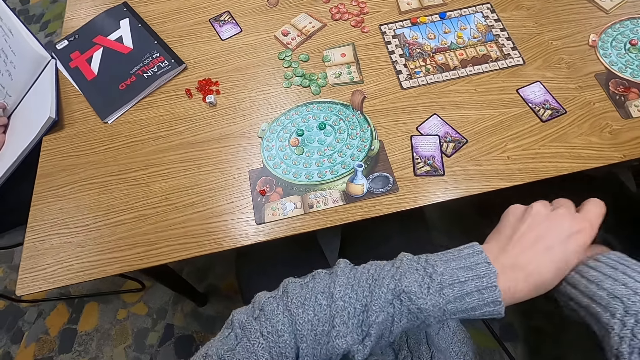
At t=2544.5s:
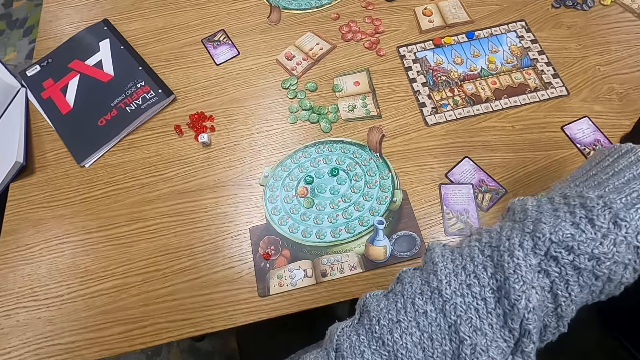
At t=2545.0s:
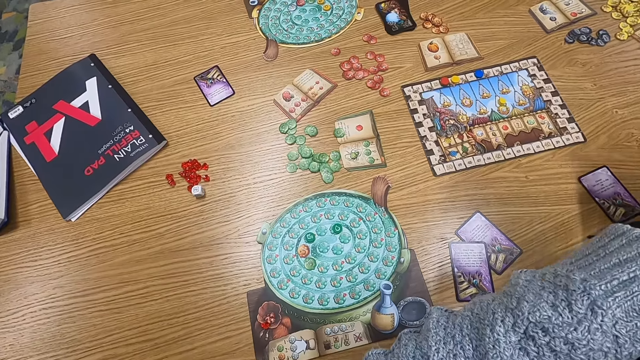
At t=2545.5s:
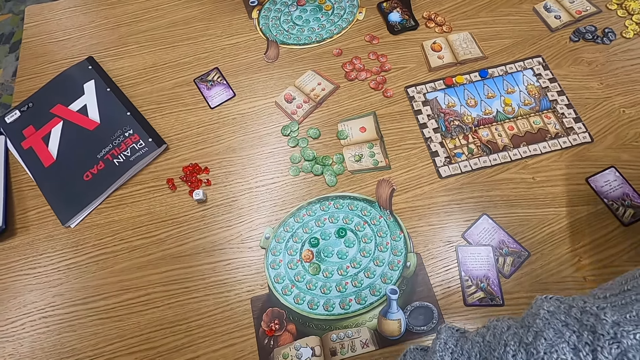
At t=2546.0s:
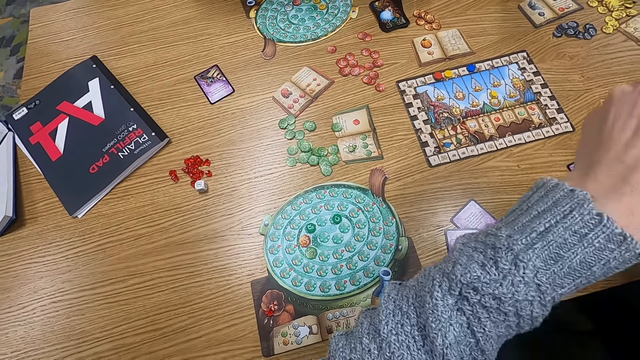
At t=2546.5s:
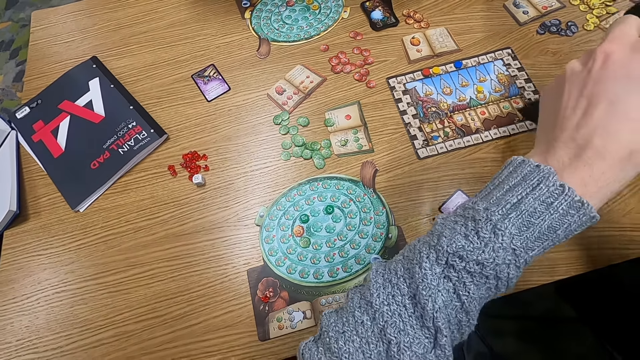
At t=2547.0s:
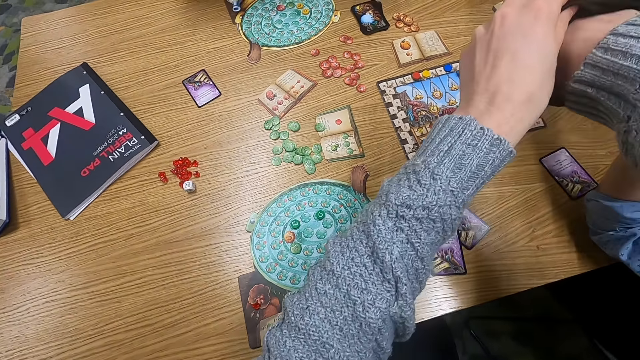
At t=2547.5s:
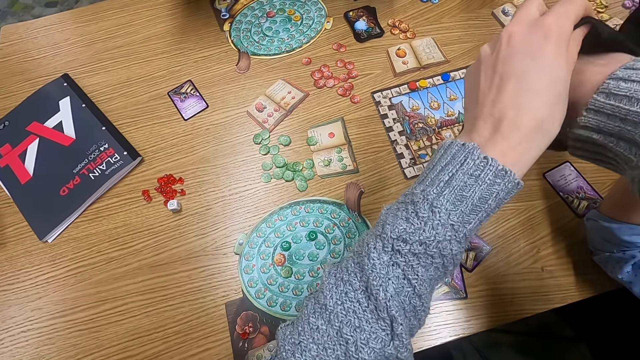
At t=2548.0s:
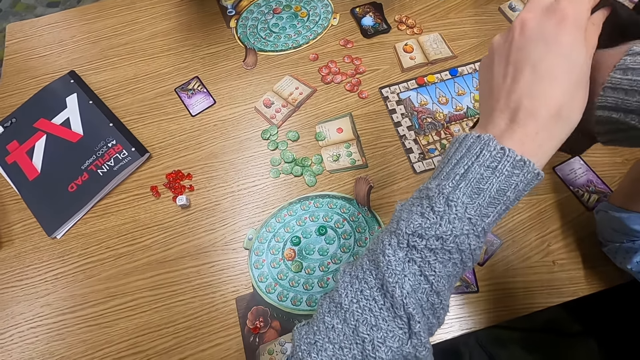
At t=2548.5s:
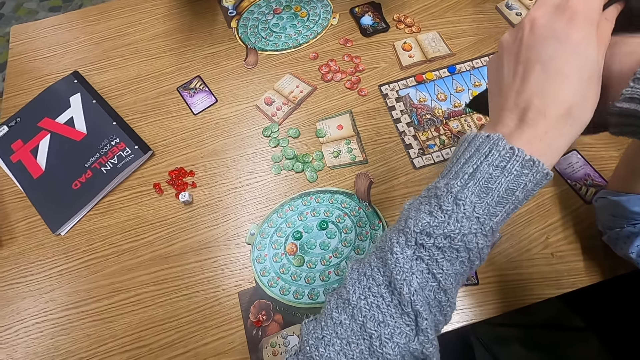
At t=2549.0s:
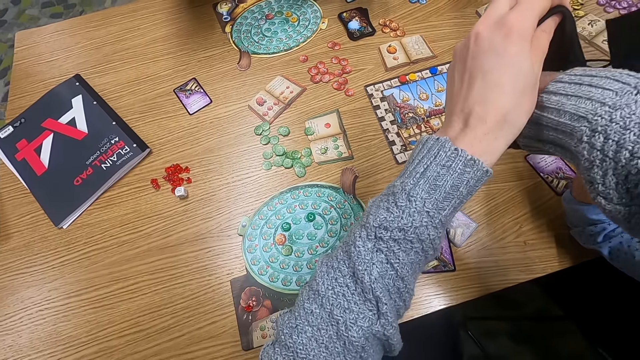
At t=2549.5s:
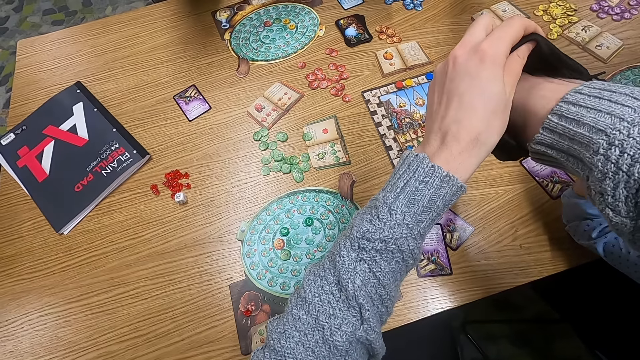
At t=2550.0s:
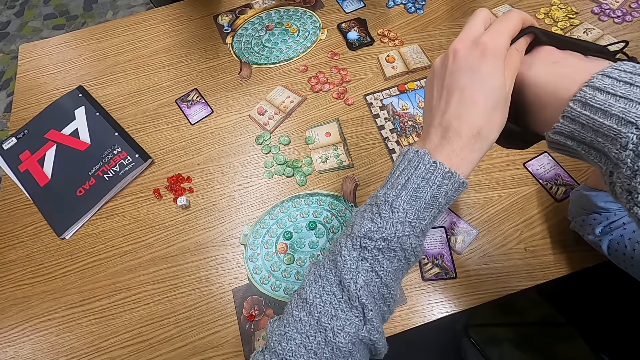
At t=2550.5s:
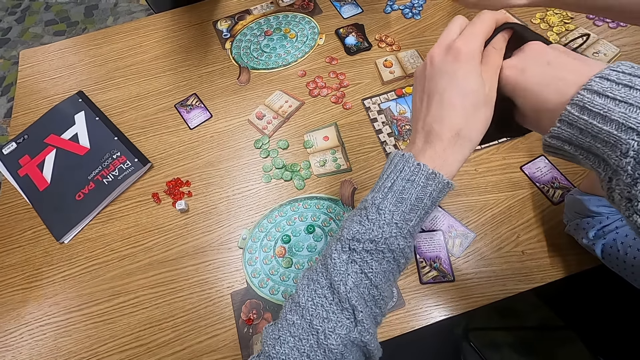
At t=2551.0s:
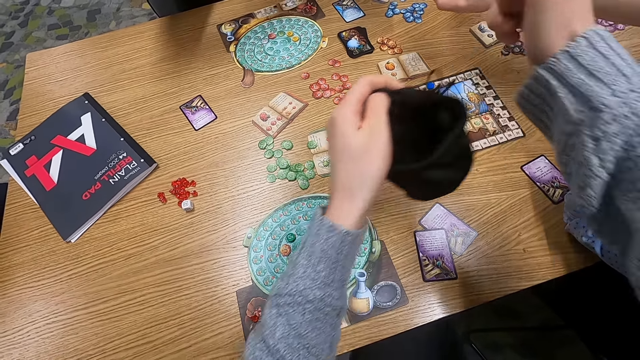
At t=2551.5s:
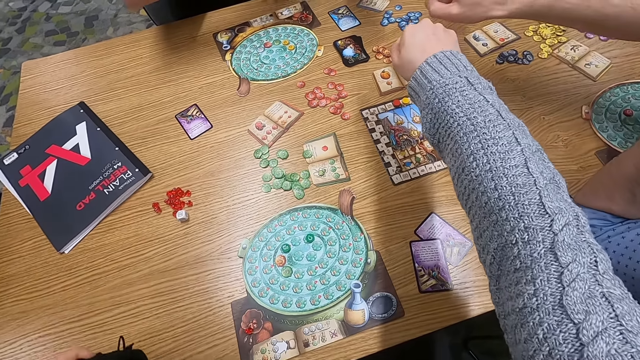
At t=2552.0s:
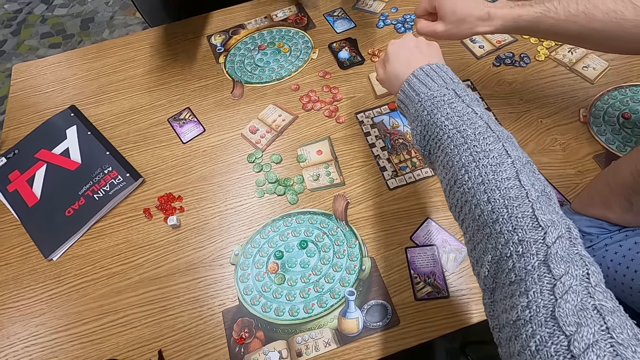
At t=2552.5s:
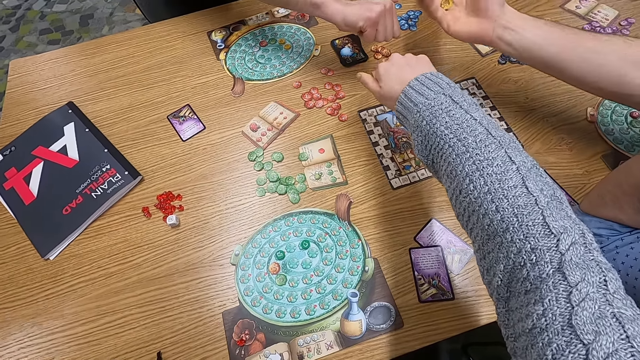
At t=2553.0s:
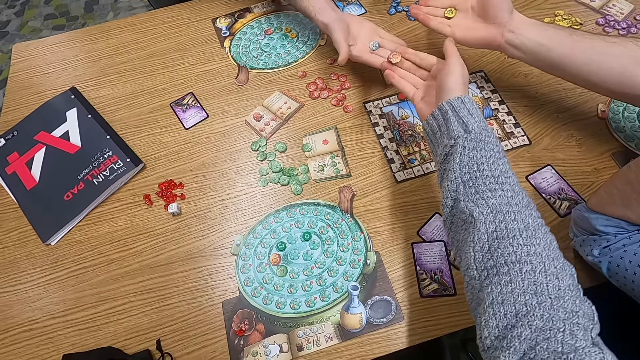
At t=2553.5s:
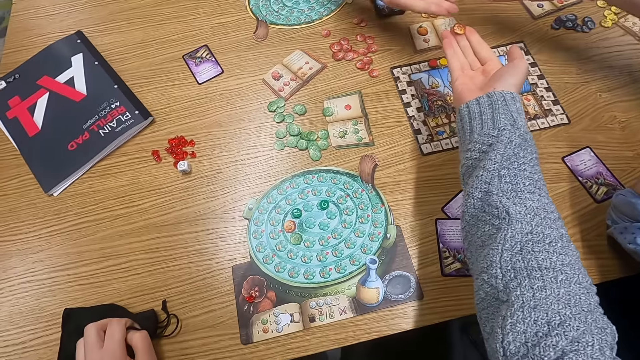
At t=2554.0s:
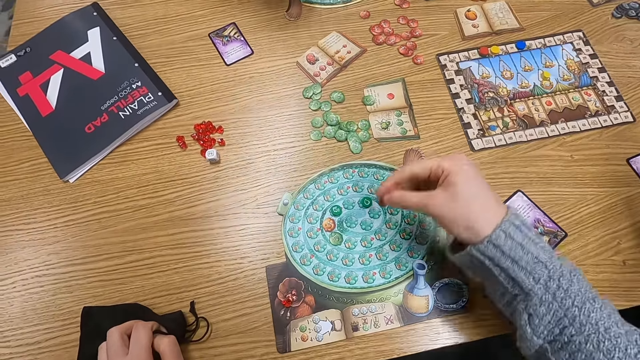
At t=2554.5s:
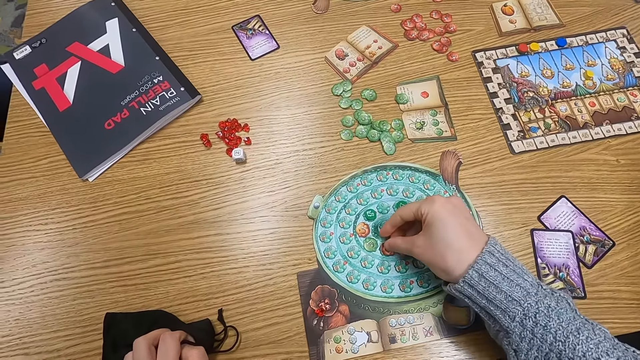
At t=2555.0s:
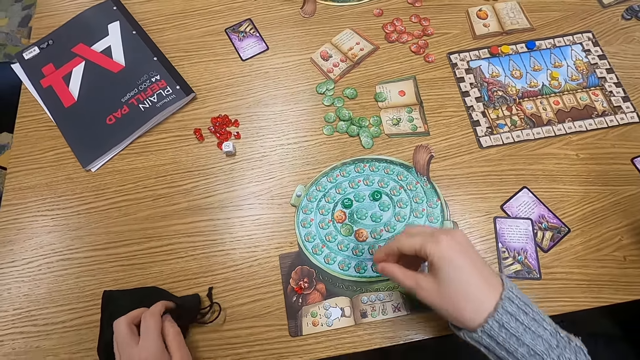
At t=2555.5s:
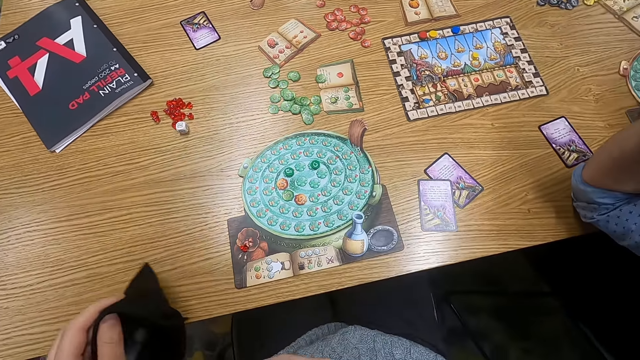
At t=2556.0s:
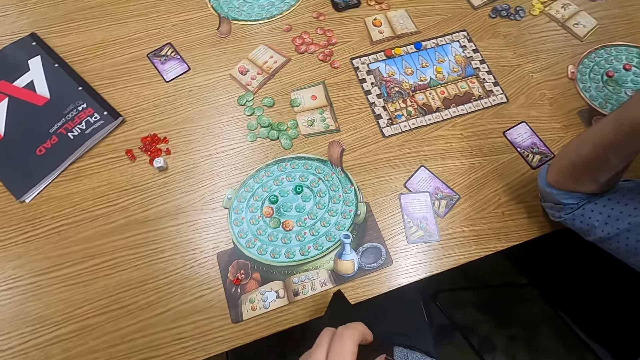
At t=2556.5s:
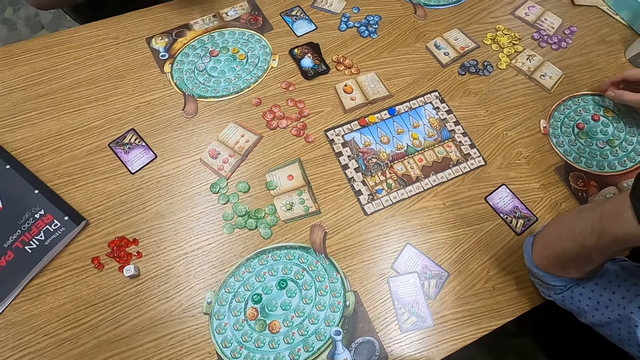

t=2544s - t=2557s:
The camera wearer raises his hand. He picks something from the bag. He stretches his hand. A man stretches his hand. The man unfolds his hand. Another man stretches his hand. A person holds a dice on the hand. Another person holds a dice on the hand. The camera wearer holds dice on the hand. He unfolds his hand. The other man unfolds his hand. The camera wearer places down a dice. He plays a game.

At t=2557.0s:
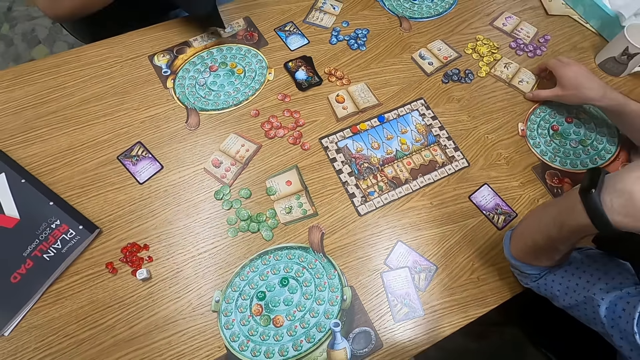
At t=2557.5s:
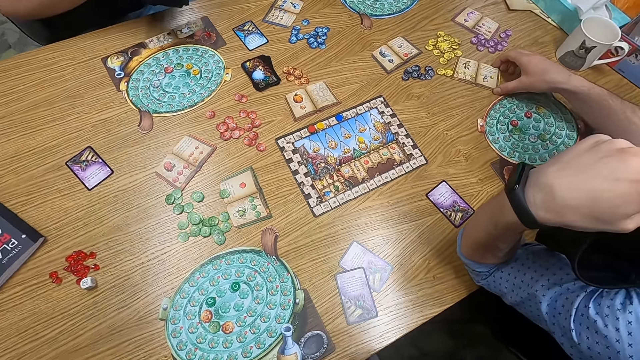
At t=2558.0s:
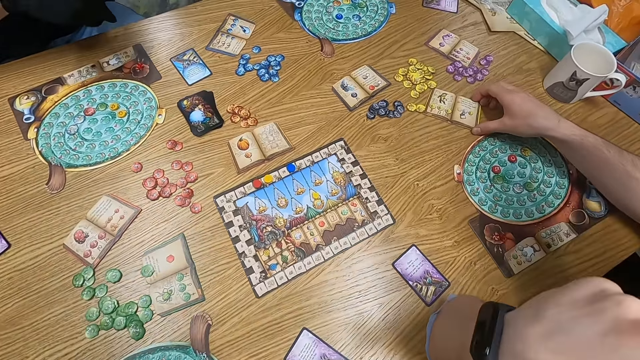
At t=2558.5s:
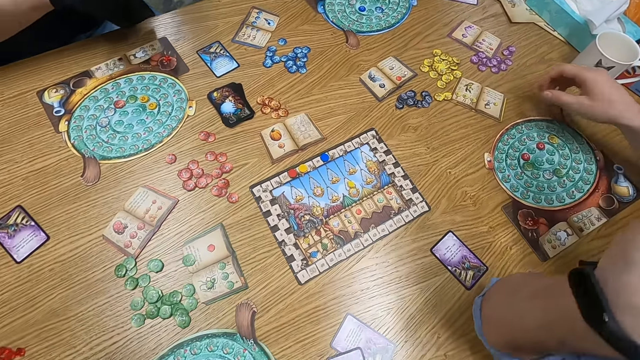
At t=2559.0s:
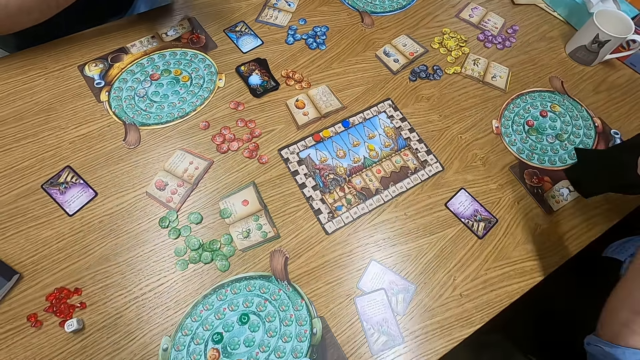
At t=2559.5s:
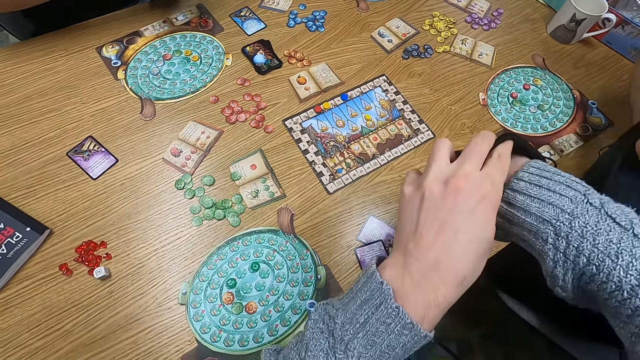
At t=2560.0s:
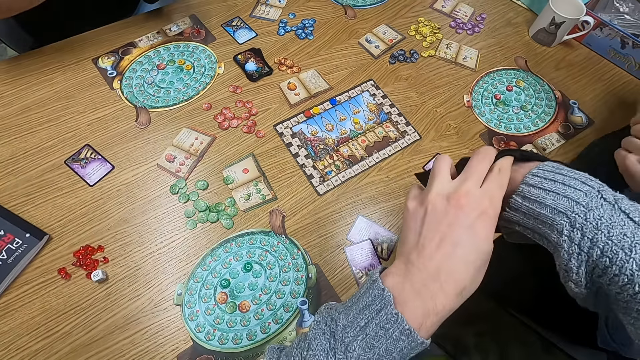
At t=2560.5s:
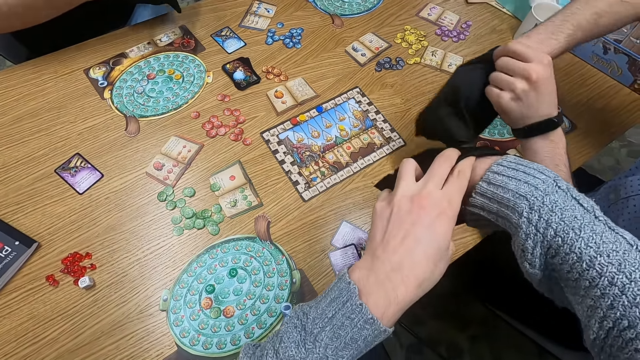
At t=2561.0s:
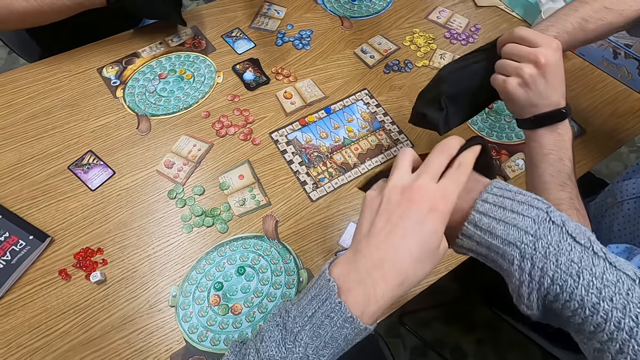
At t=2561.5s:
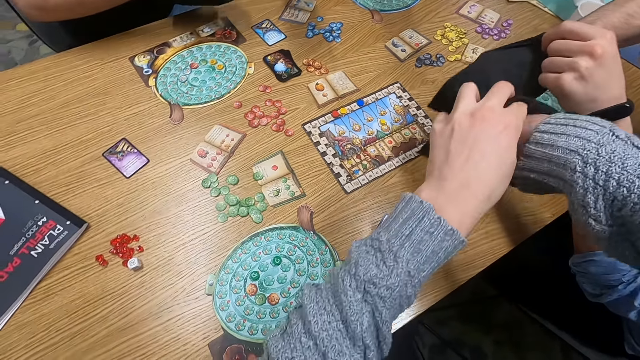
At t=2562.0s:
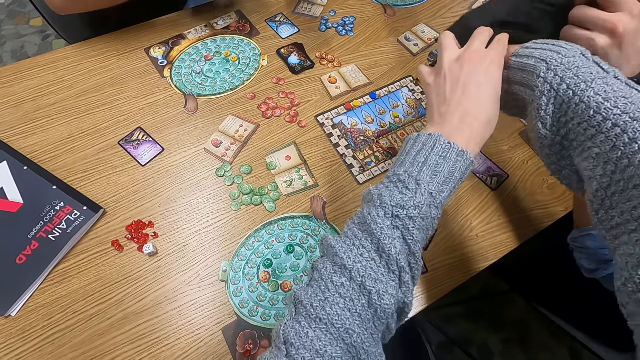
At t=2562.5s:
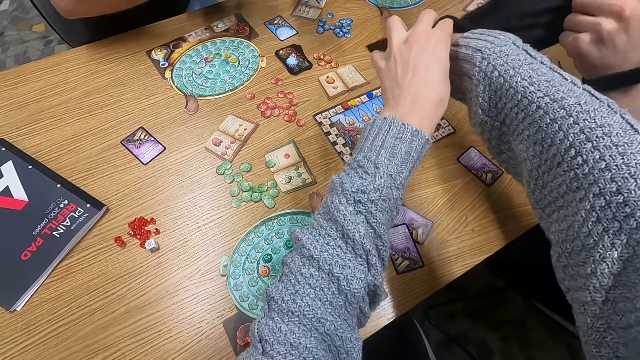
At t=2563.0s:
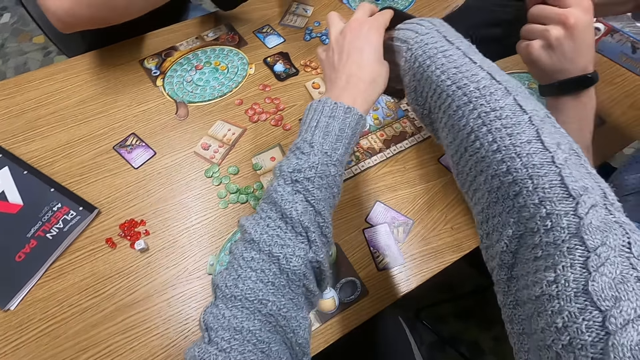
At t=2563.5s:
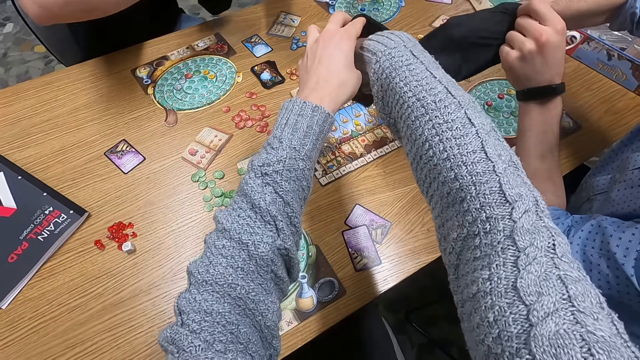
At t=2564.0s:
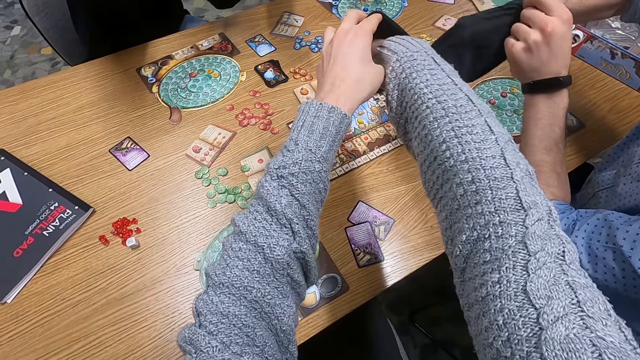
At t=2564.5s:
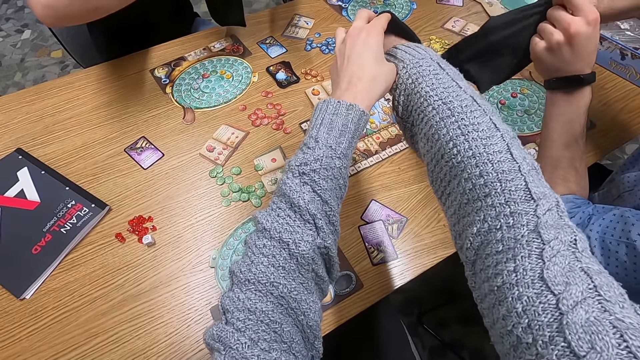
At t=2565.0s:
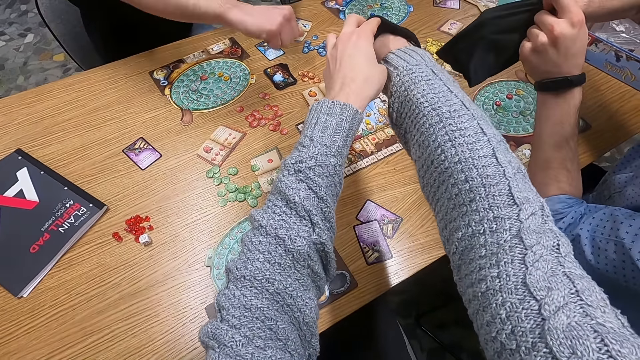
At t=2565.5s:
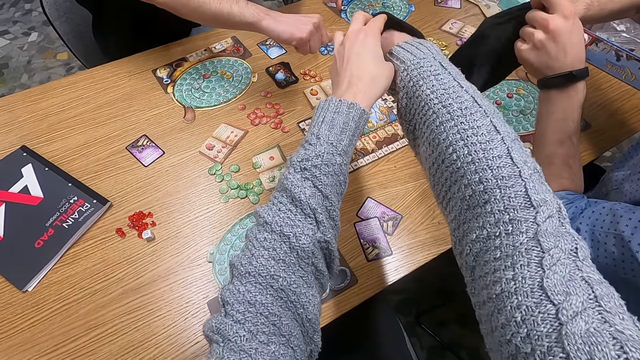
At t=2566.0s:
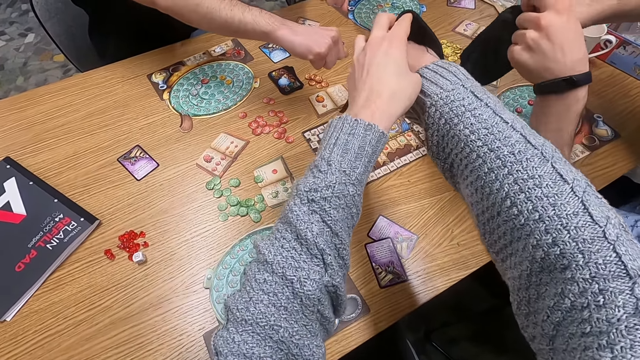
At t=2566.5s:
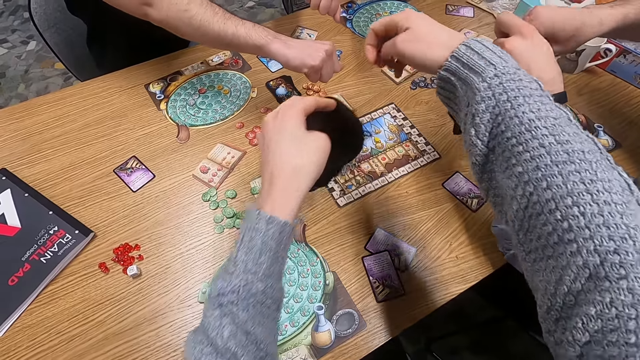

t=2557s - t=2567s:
A man picks something. A person holds a card. The man puts his hand on a bag. The camera wearer puts his hand in a small bag. He shakes the bag with his hand. The person shakes a bag with his hand. The man picks something. The camera wearer picks something. The man picks something from the bag. Another man picks something from the bag. The other man stretches his hand.
